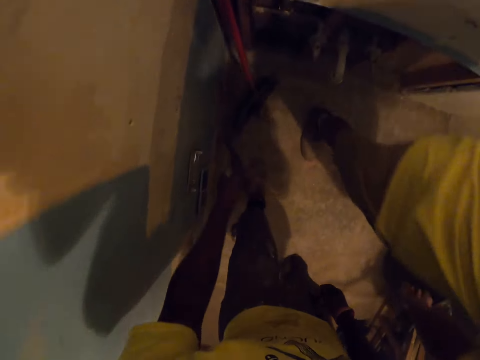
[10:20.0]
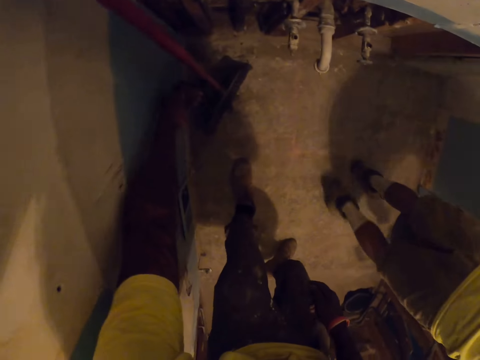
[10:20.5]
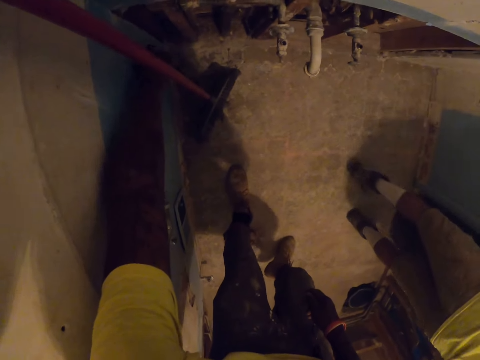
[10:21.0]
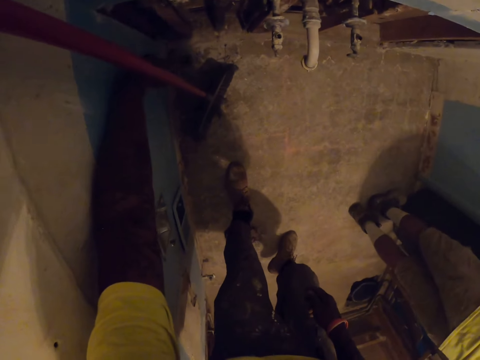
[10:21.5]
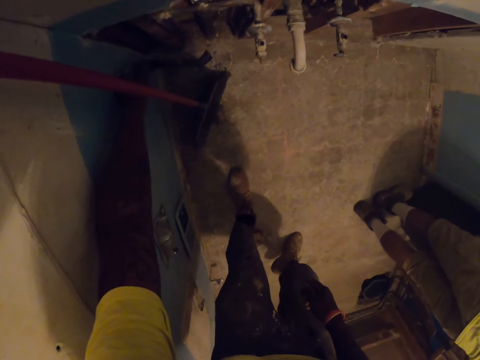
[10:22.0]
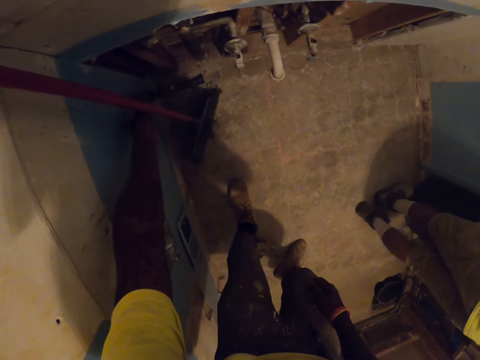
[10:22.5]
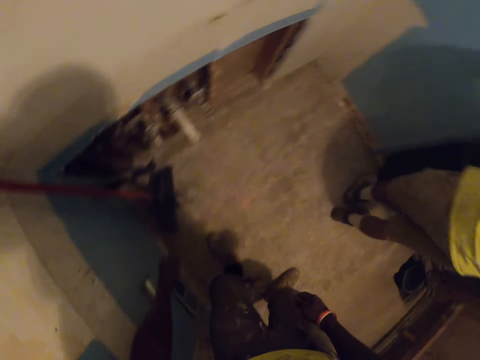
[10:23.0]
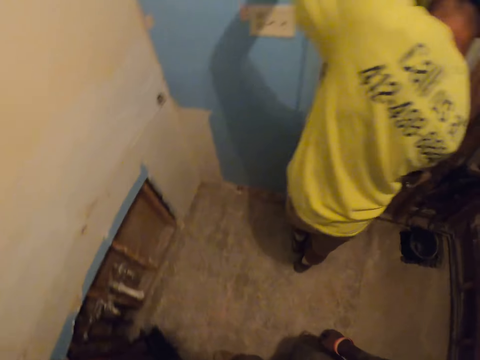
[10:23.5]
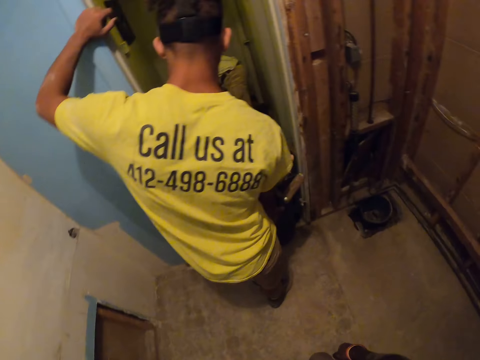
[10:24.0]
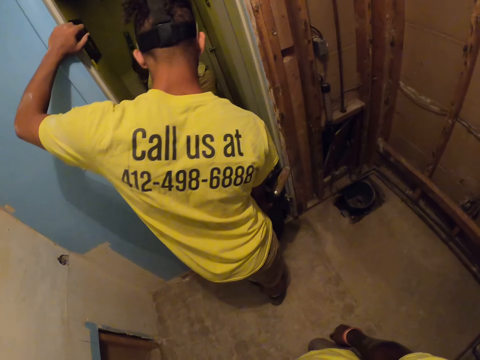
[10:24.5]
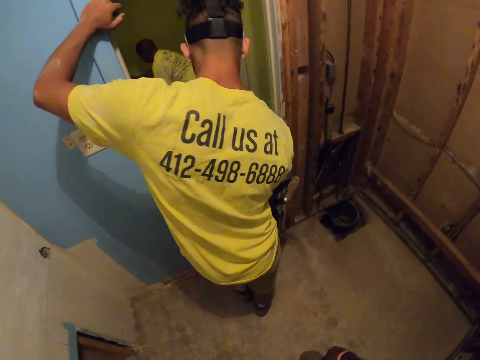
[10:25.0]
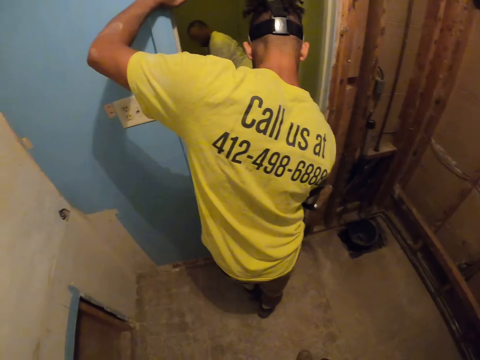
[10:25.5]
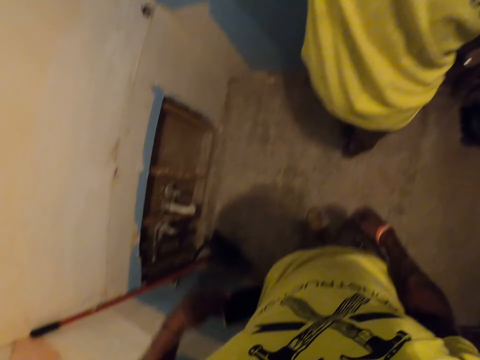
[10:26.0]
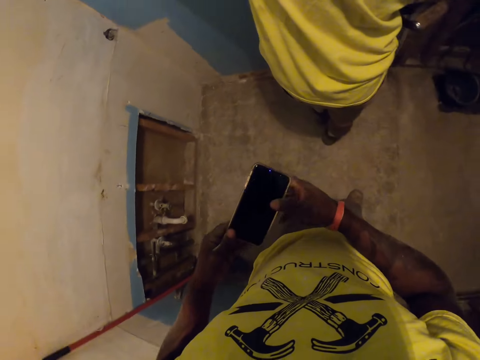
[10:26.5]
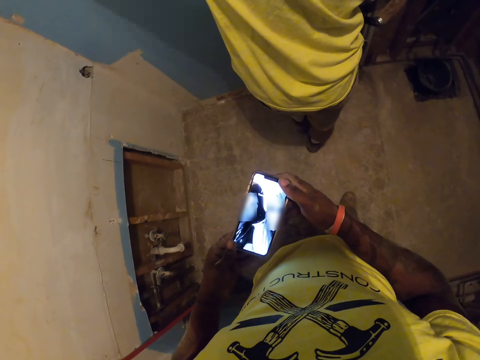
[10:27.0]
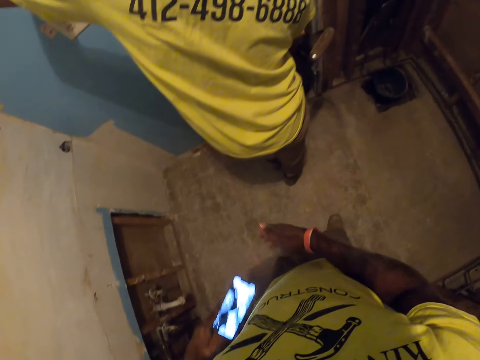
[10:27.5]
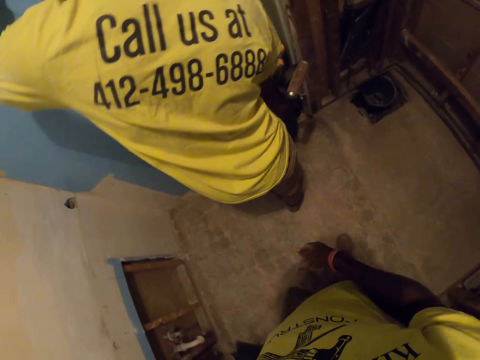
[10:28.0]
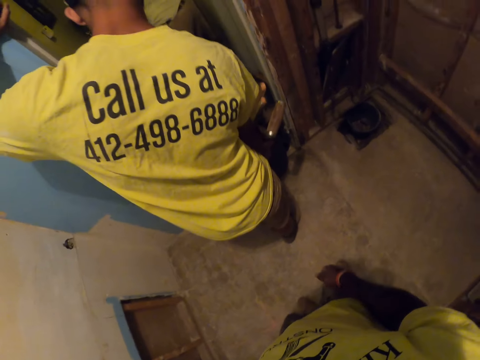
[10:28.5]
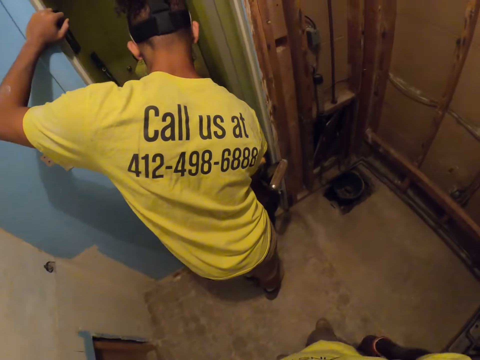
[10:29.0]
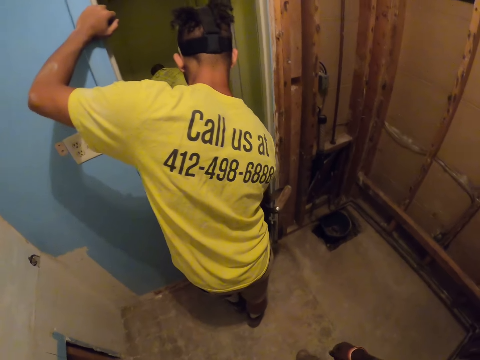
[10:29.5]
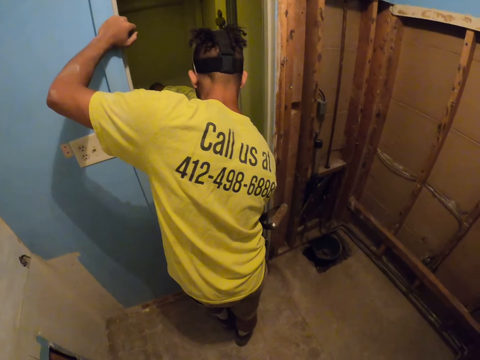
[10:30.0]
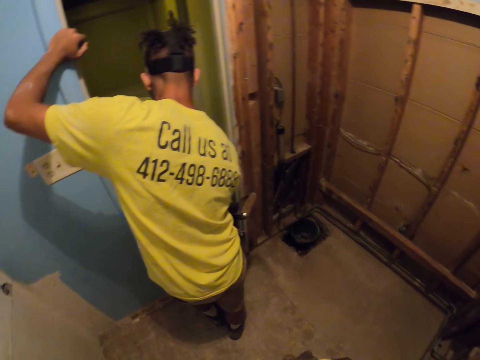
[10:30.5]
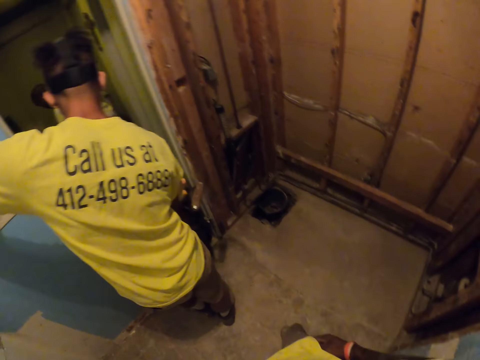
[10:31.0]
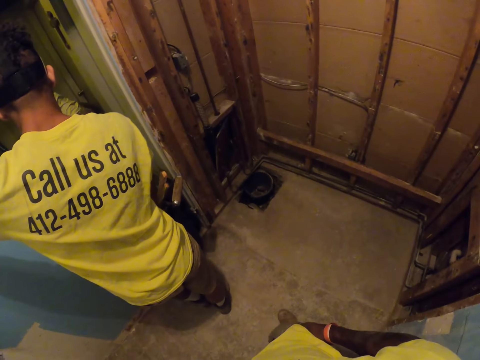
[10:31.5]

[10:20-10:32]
The camera wearer places the crow bar on his left hand. He drops the crow bar on the floor with his left hand. He places the crow bar against the wall. He stares at a man. He pulls out a phone from his pocket with his left hand. He operates the phone. He holds the phone in both of his hands. He puts the phone in his pocket with his left hand. He stares at the man.

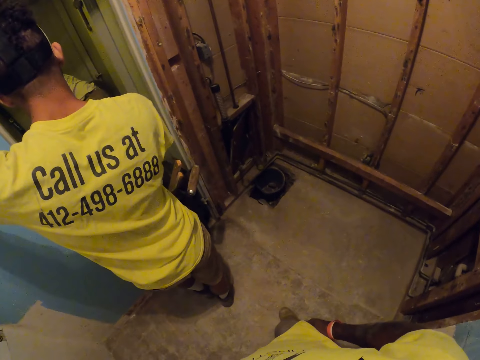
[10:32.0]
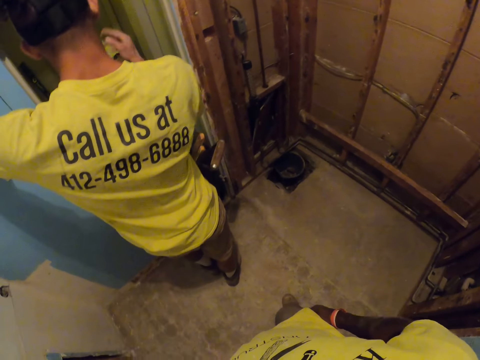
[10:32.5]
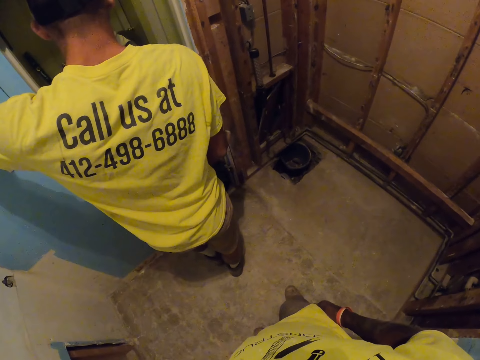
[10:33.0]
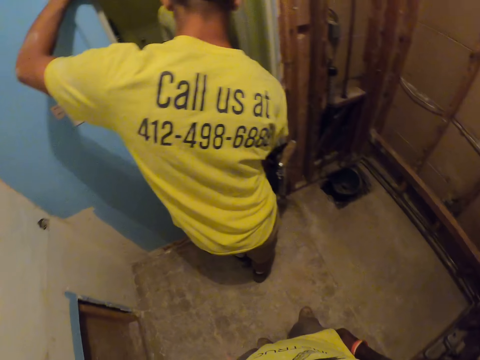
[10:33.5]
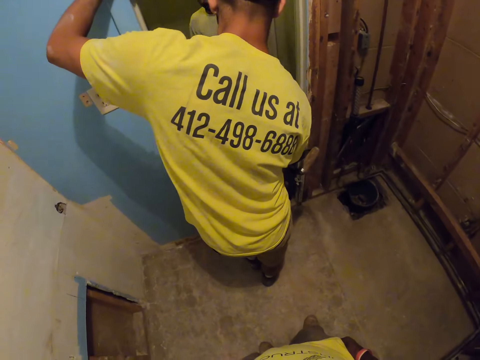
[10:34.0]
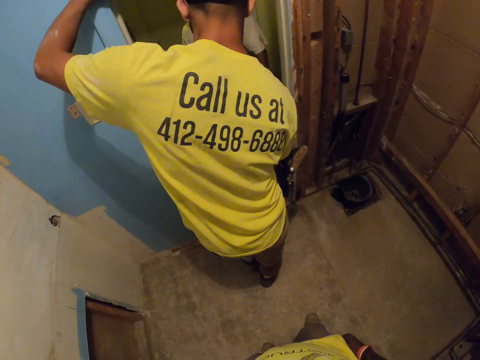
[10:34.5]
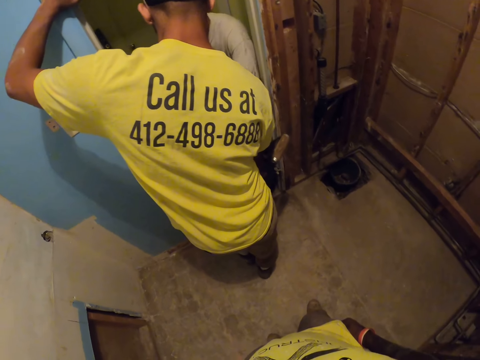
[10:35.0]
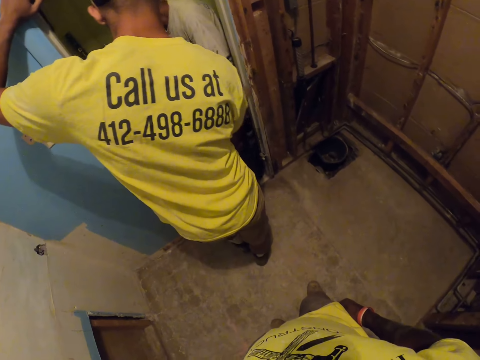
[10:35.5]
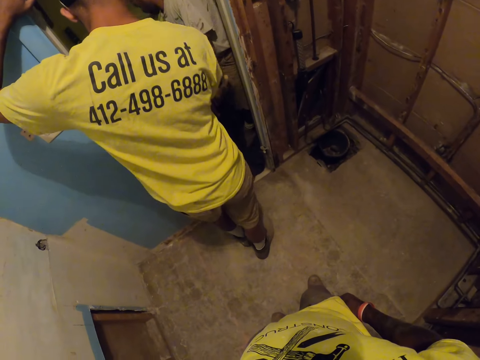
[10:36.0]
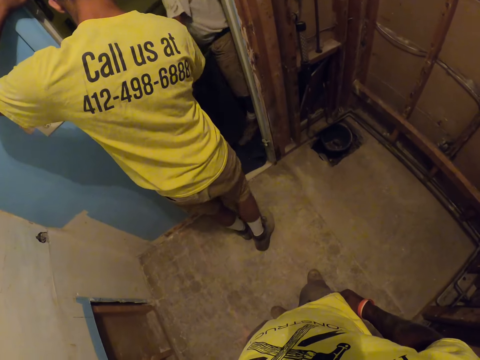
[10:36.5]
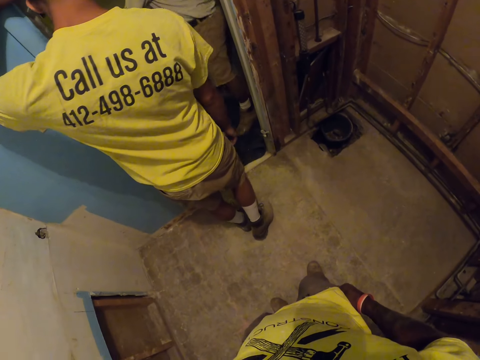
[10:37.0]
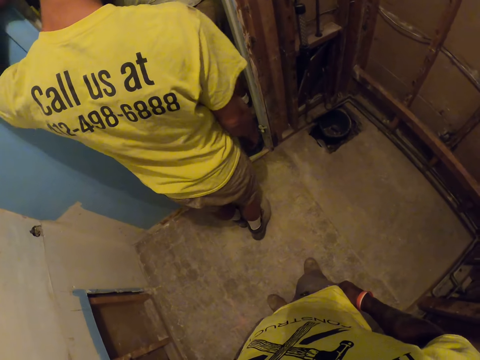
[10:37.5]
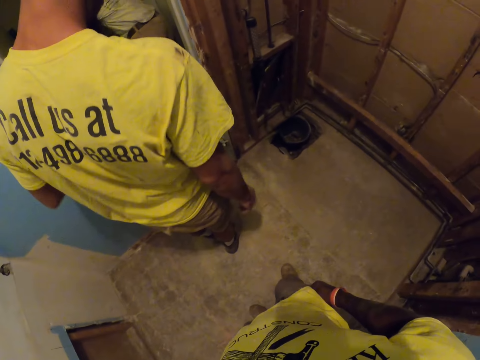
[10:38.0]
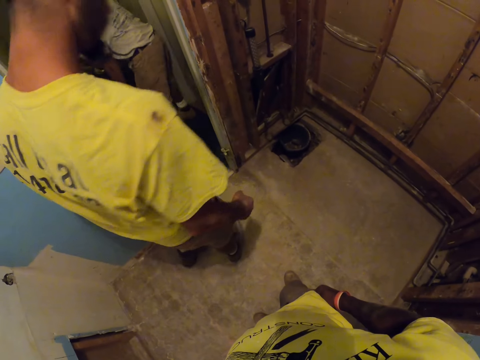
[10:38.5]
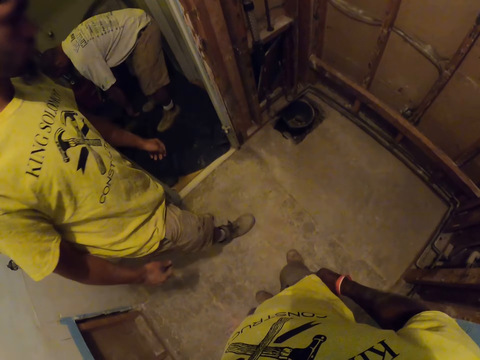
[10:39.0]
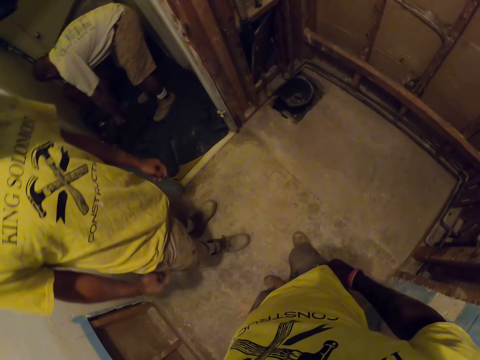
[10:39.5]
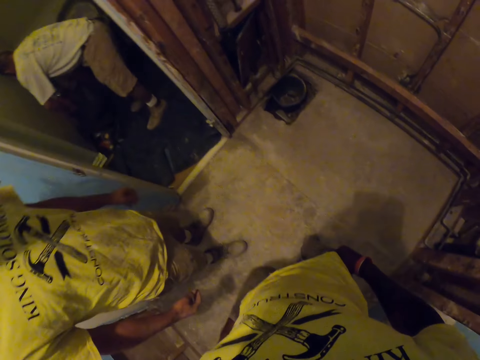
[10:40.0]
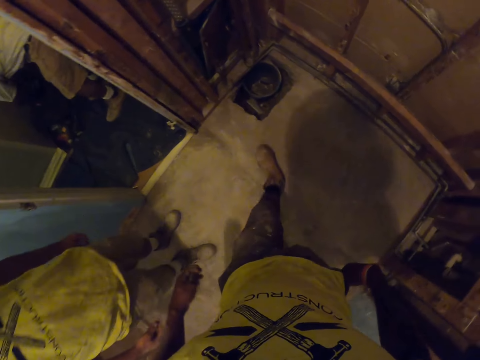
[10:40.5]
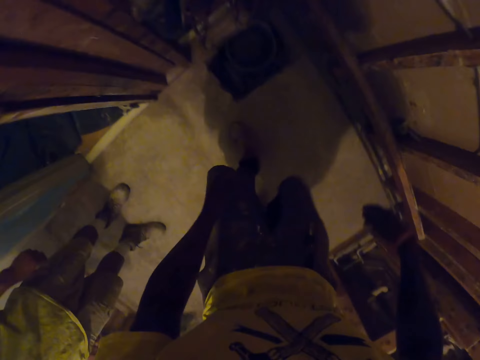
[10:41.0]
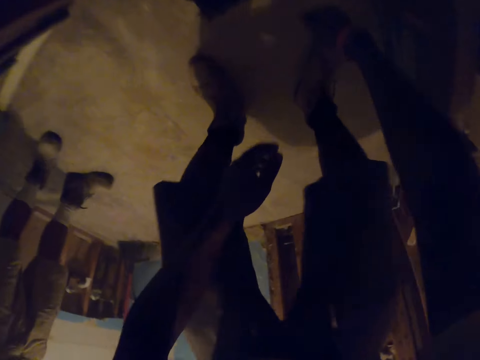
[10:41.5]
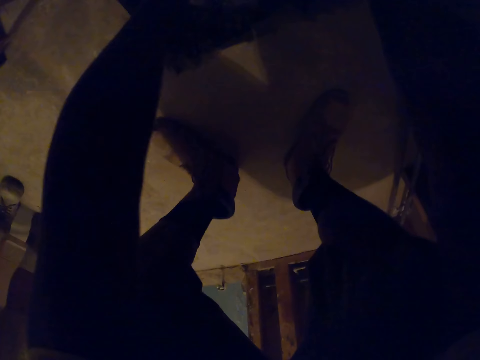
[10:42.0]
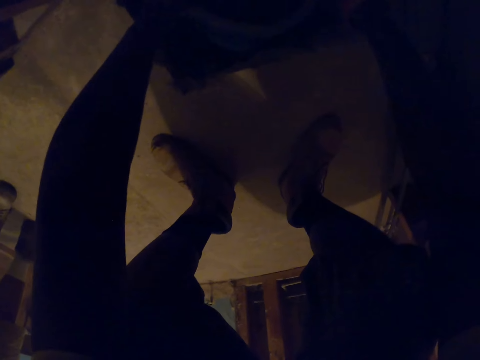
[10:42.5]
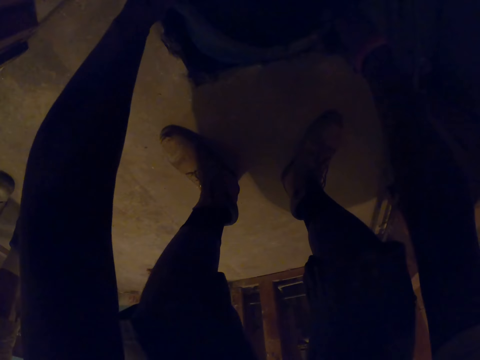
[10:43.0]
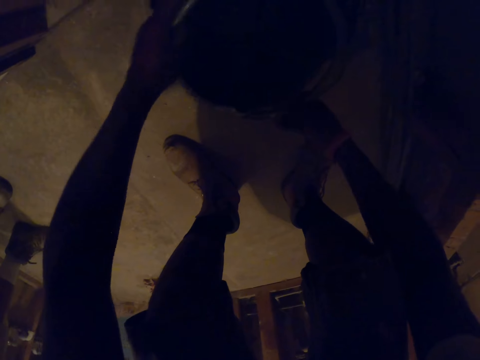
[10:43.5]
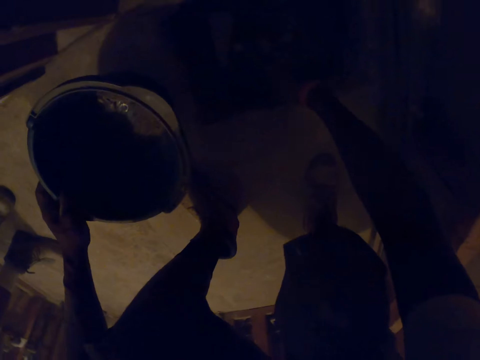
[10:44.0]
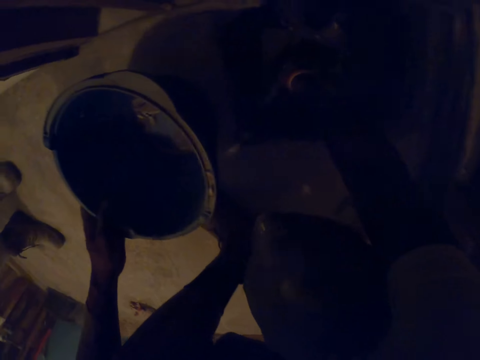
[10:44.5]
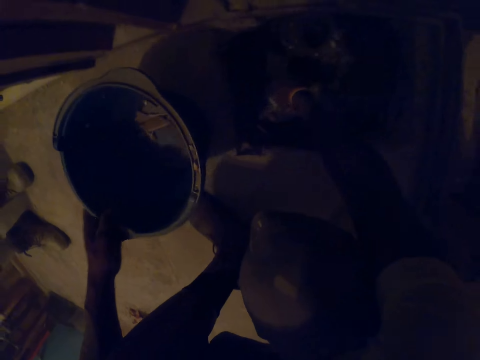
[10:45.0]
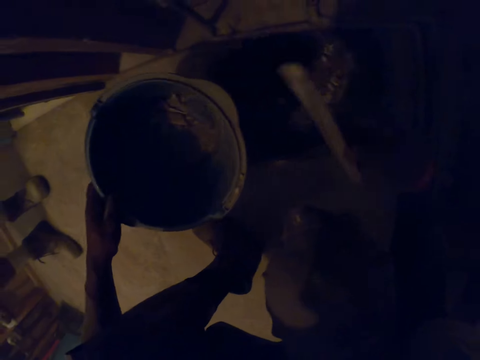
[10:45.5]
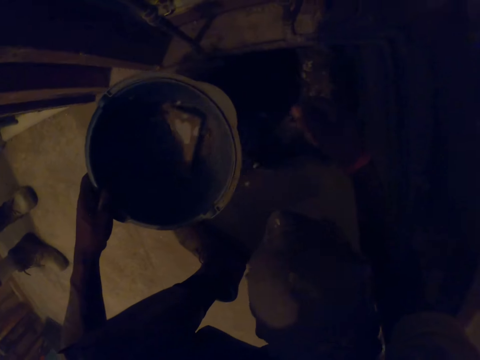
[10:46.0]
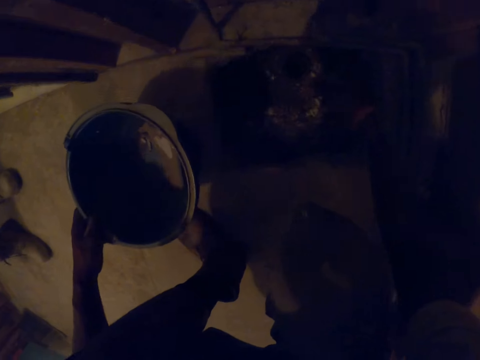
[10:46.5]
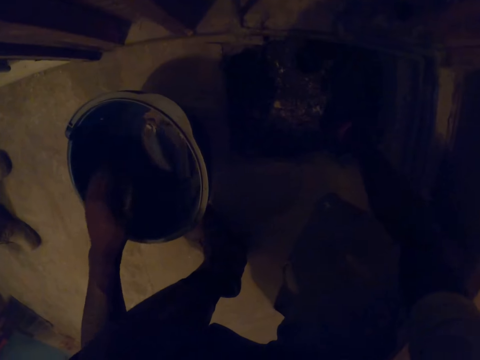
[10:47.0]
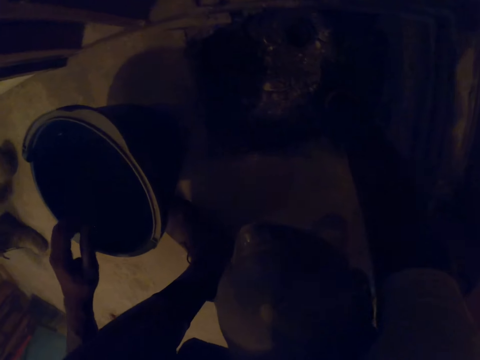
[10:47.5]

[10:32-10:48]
A carpenter takes the shovel from another carpenter with his left hand. The first carpenter moves a bag on the floor with both of his hands. The camera wearer walks towards his right side. He squats towards the floor. He picks up a bucket from a hole in the floor with his left hand. He moves the bucket towards the door. He picks up another debris or dirt from the hole in the floor with his right hand. He tosses the debris into the bucket from the hole in the floor with his right hand. He moves the bucket away from him and picks up dirt with his right hand.
